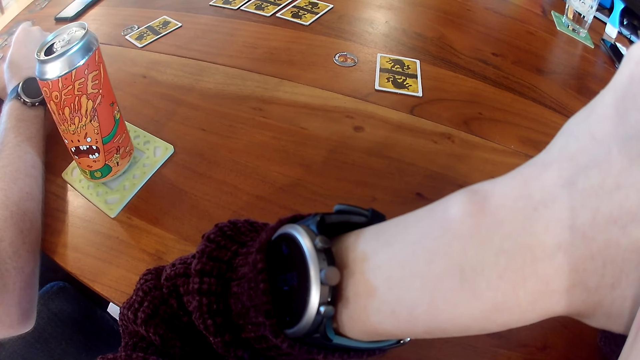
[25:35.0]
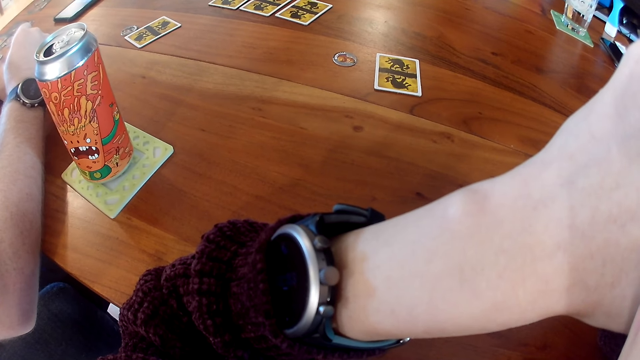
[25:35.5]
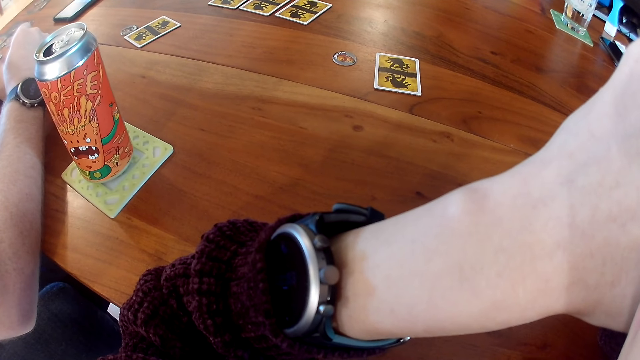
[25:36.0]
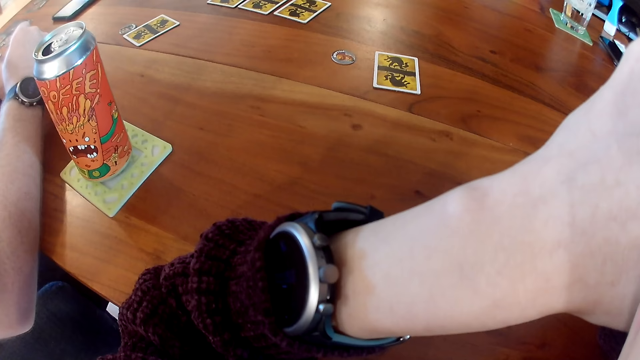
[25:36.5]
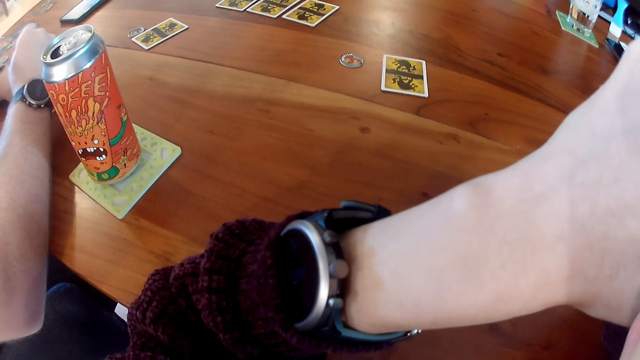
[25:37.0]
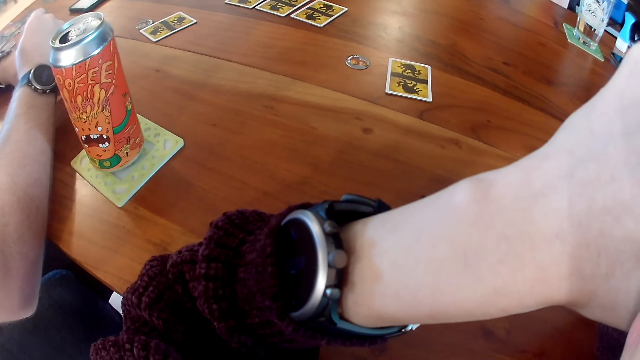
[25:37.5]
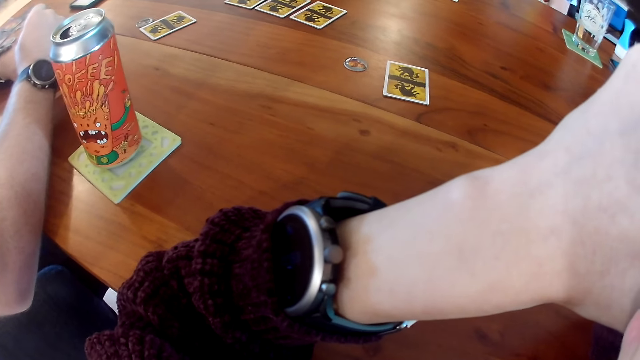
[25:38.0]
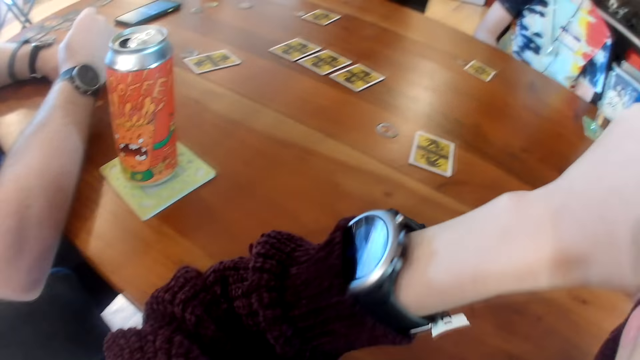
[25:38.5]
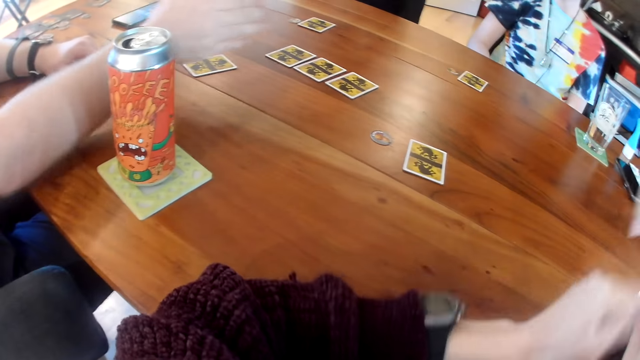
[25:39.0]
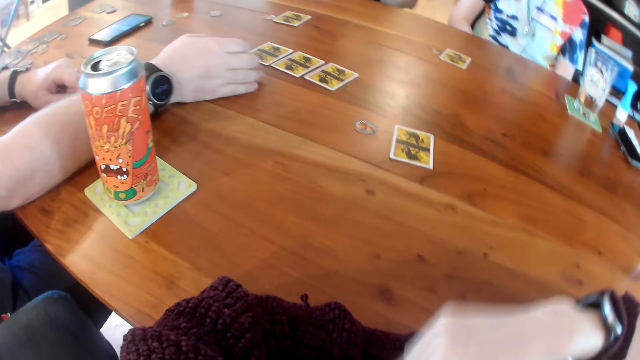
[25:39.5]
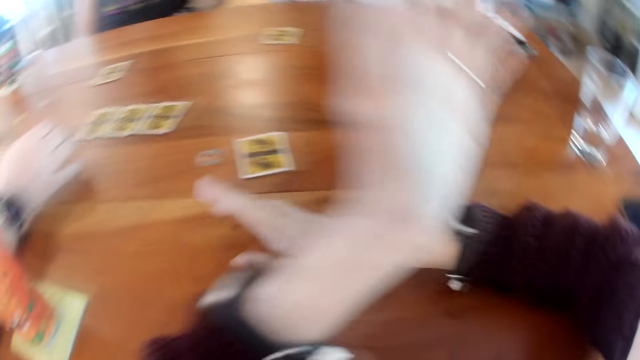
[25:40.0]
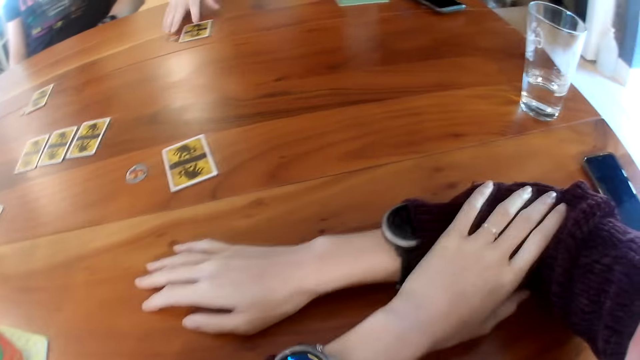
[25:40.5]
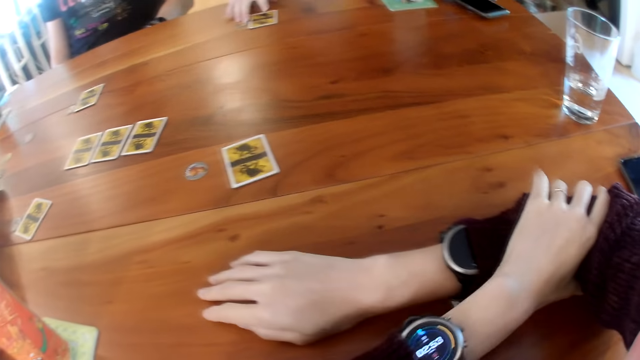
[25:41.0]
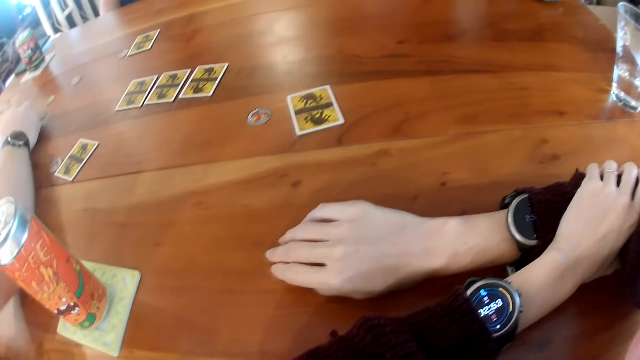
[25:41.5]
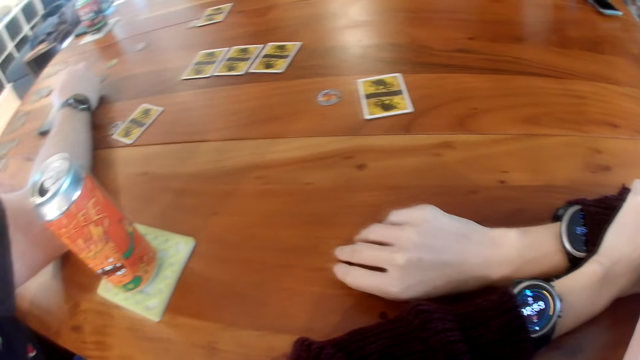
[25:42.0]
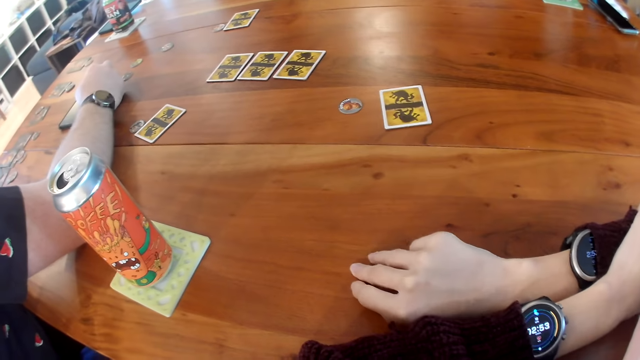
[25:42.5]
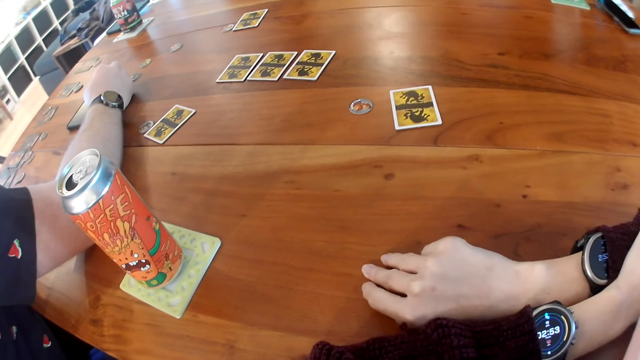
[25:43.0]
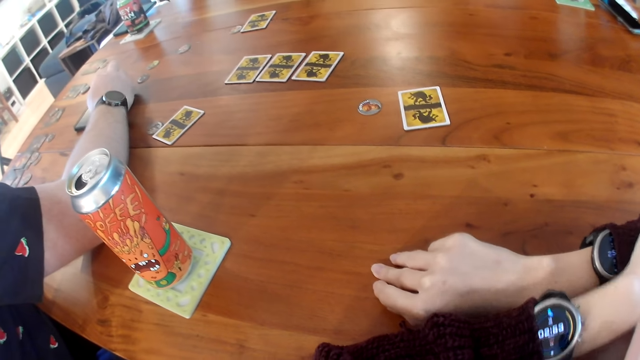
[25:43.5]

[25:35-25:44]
The camera wearer interacts with three people. She folds her hands. She places her right hand on the table. A woman adjusts a card on the table with her right hand. A man operates a phone on the table with his right hand.

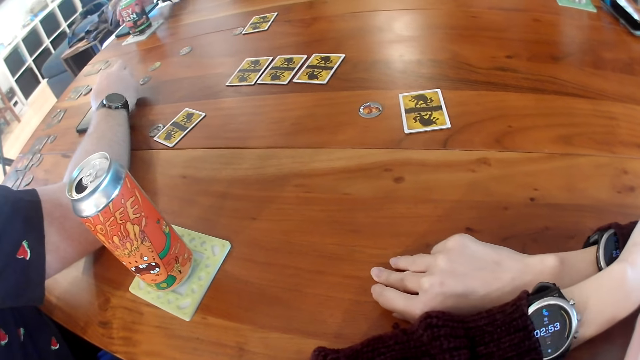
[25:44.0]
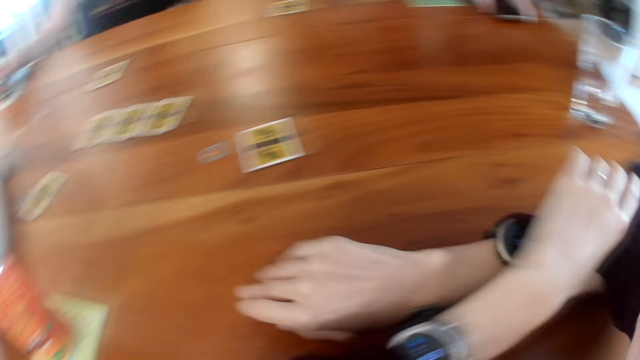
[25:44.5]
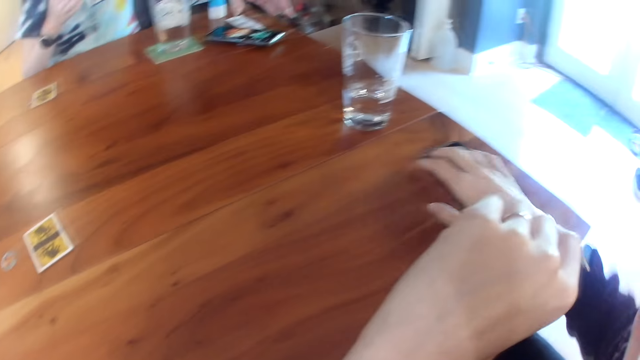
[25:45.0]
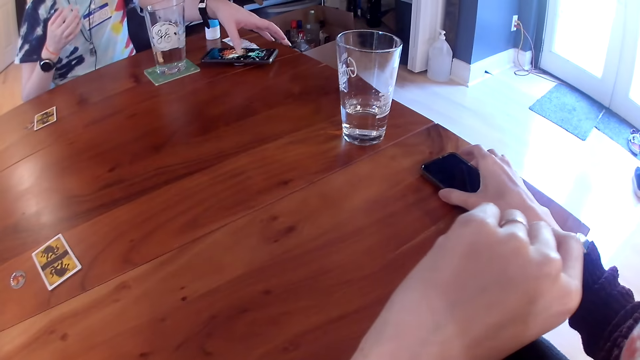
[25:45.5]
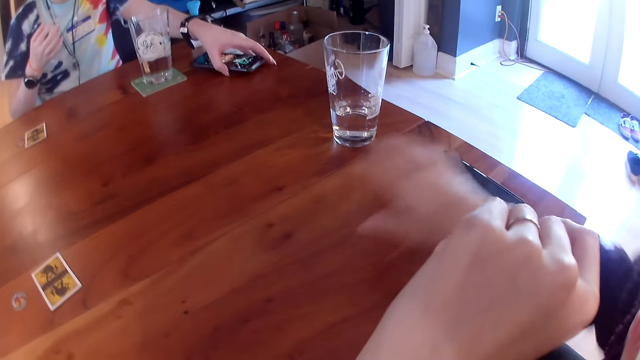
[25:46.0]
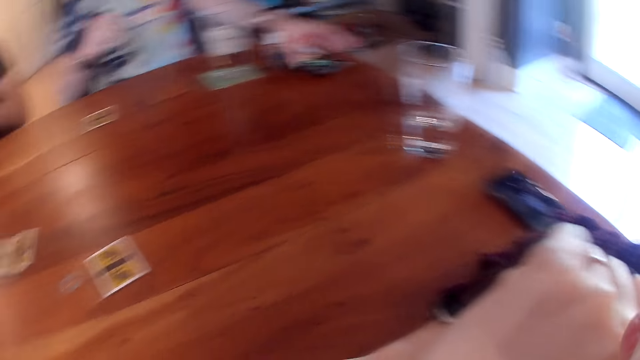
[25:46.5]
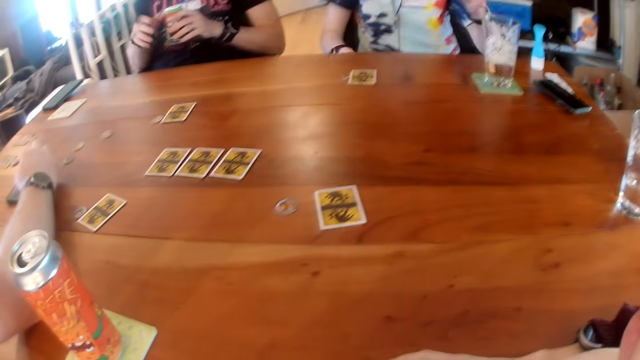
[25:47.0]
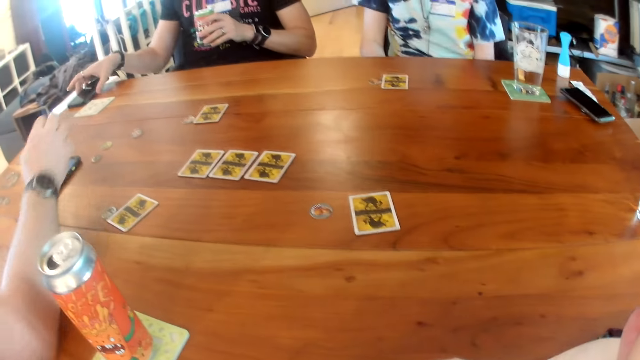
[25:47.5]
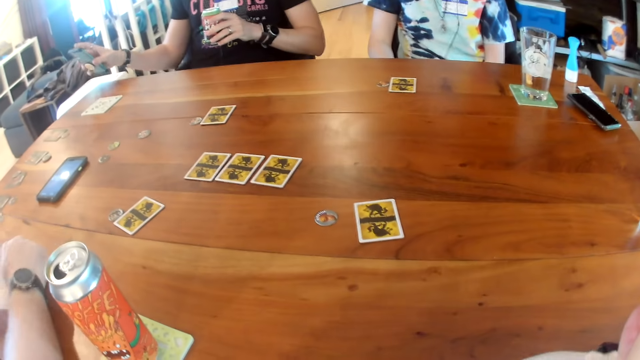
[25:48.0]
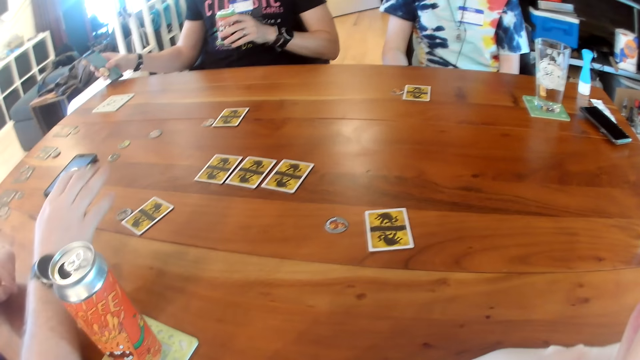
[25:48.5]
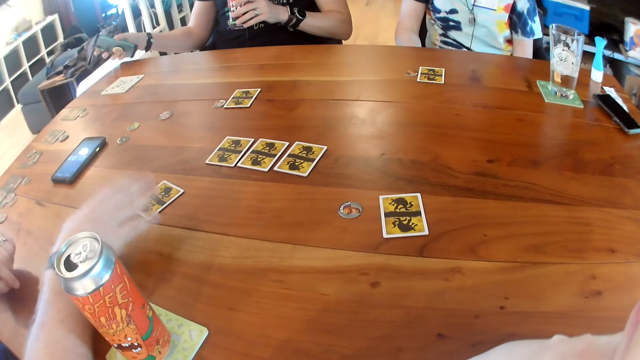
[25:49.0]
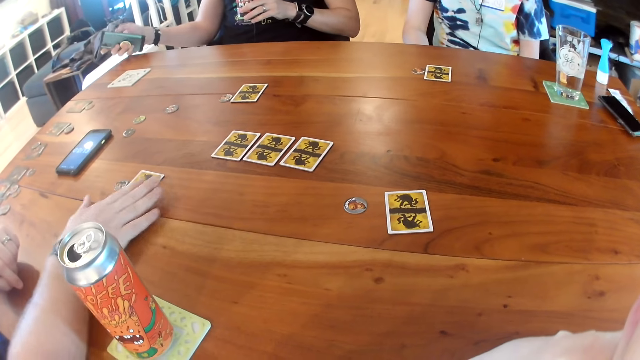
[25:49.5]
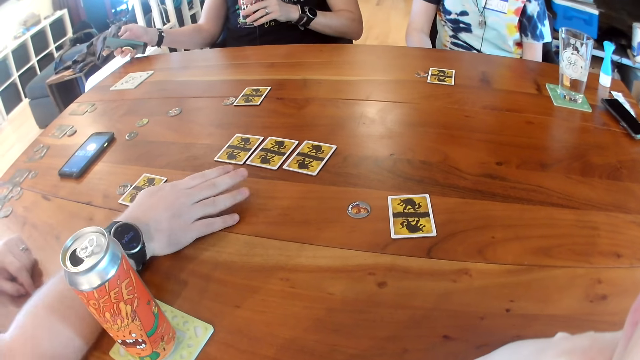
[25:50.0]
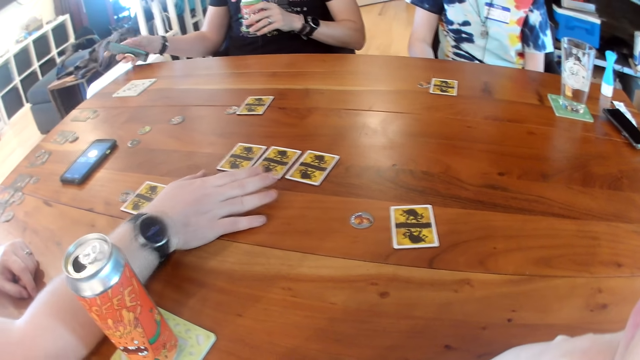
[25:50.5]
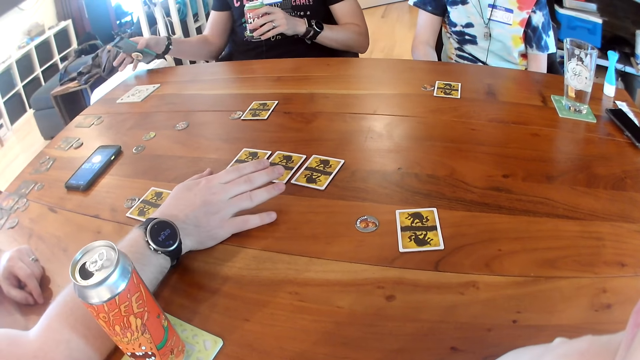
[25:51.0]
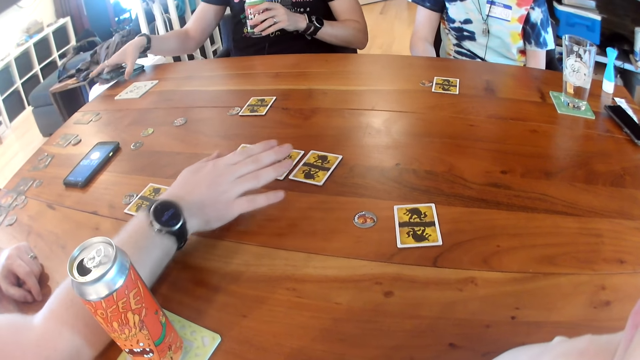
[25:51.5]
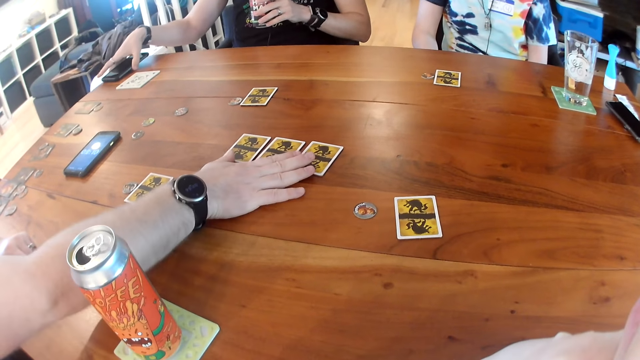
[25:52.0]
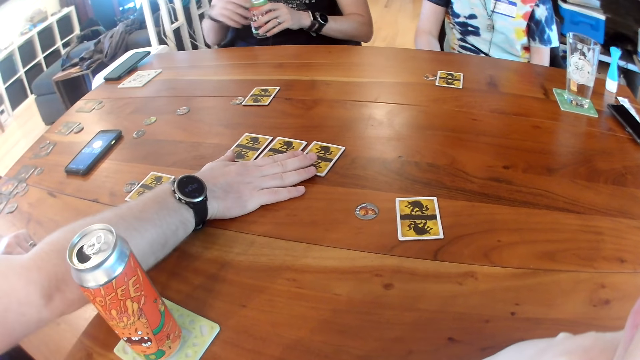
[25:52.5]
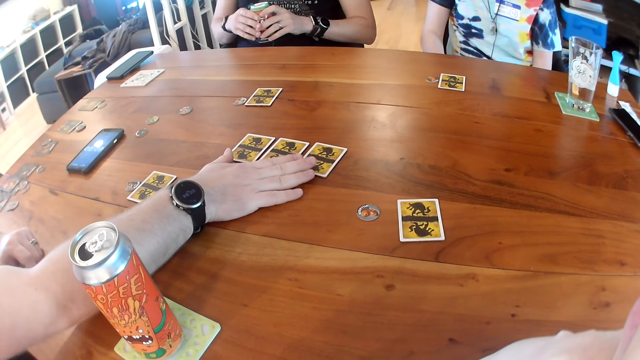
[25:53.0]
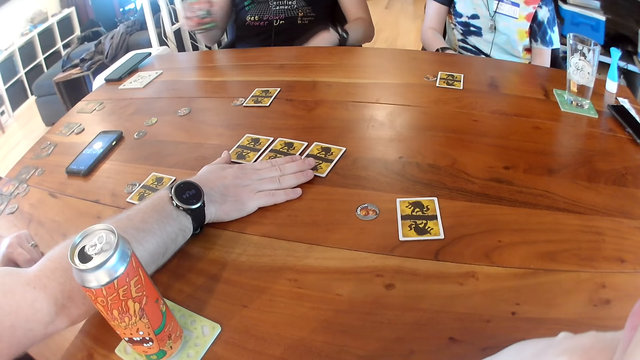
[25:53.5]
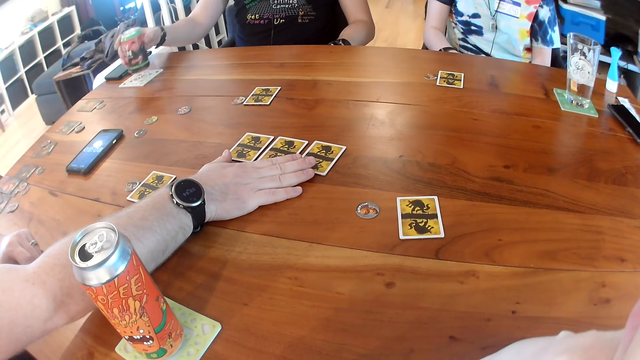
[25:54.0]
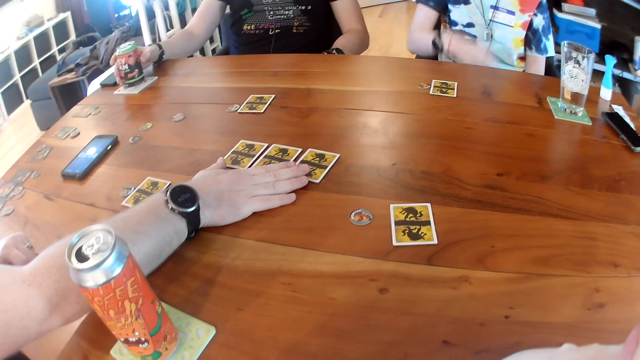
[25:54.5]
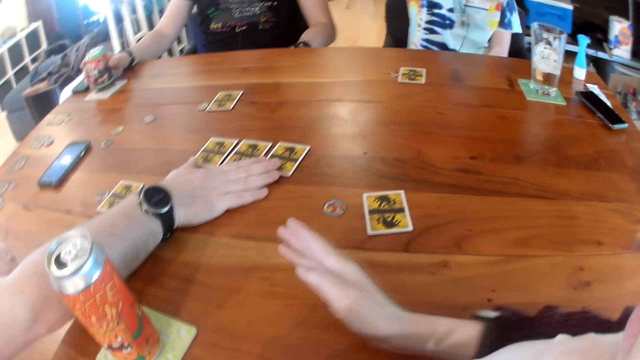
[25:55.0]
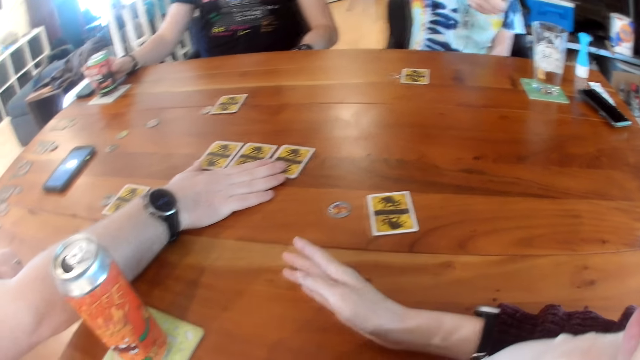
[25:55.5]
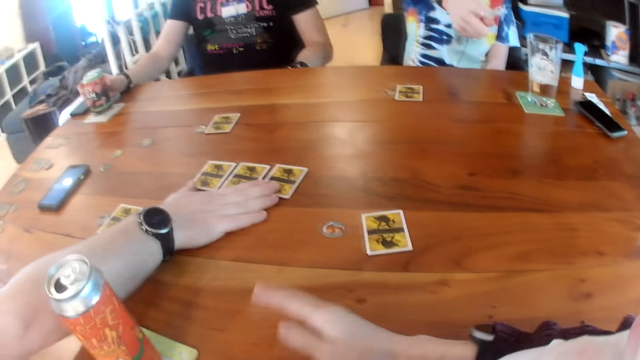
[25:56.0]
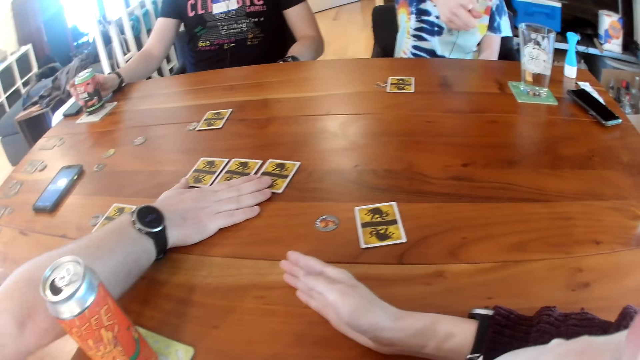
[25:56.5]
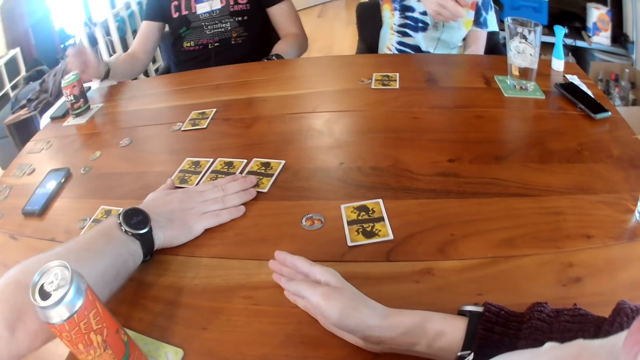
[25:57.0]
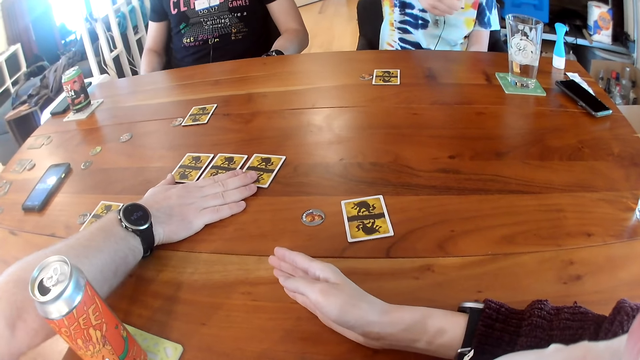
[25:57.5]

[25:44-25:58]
A man picks up a can from the table with his right hand. The camera wearer presses a phone on the table with her right hand. A woman adjusts a phone on the table with her left hand. The camera wearer places her hands on the table. The man picks up a phone from the table with his right hand. Another man adjusts the card on the table with his right hand. The first man operates the phone in his right hand. He places the phone on the table with his right hand and passes the can in his left hand to his right hand. He places the can on the table with his right hand. The camera wearer interacts with the three people and places her right hand on the table.
